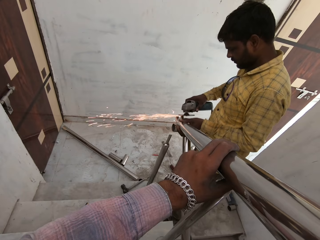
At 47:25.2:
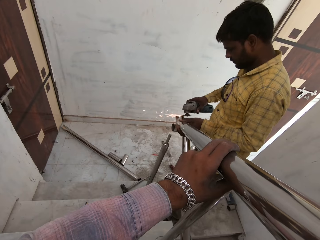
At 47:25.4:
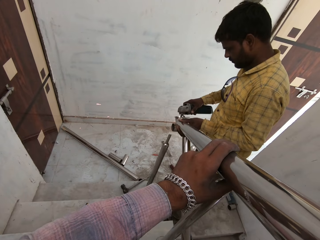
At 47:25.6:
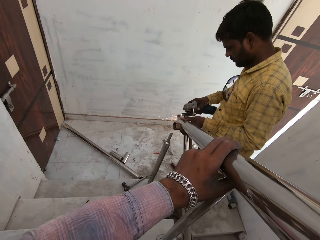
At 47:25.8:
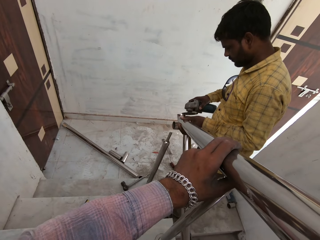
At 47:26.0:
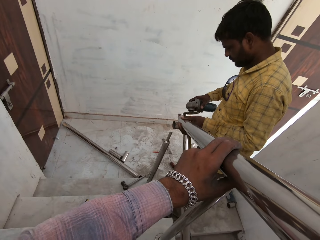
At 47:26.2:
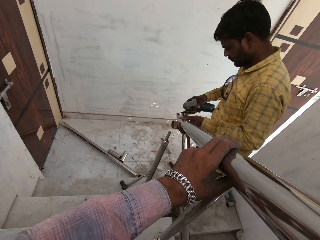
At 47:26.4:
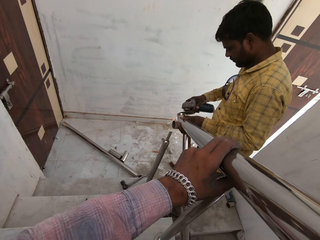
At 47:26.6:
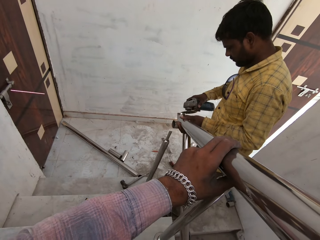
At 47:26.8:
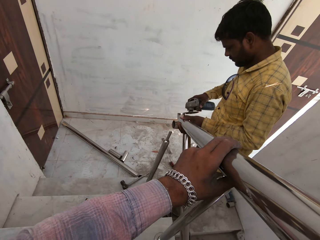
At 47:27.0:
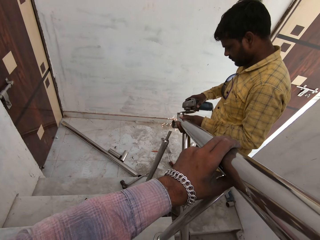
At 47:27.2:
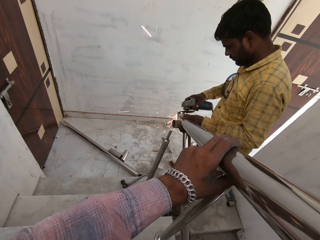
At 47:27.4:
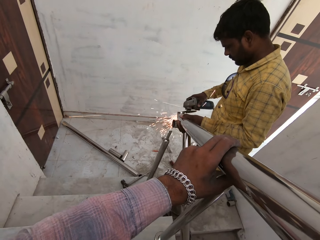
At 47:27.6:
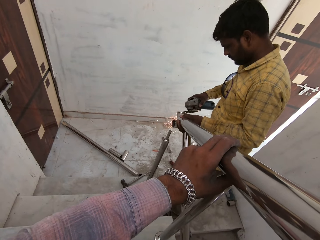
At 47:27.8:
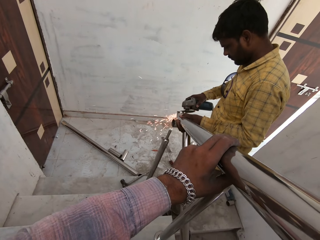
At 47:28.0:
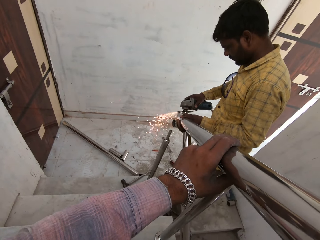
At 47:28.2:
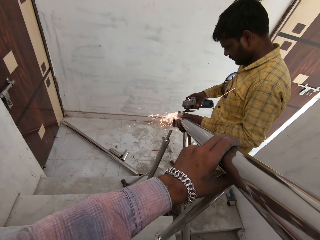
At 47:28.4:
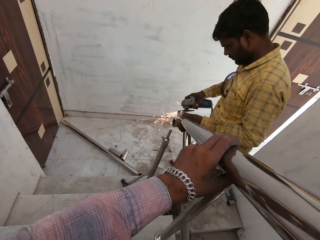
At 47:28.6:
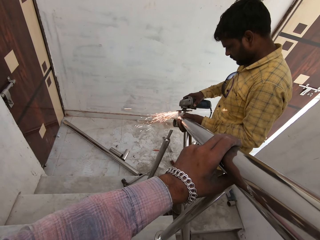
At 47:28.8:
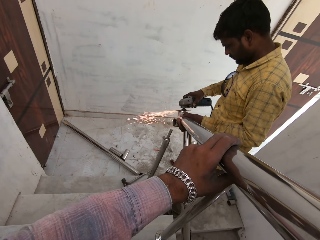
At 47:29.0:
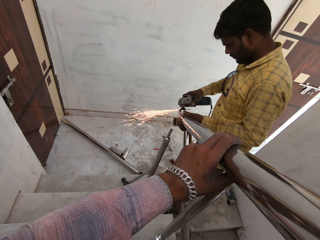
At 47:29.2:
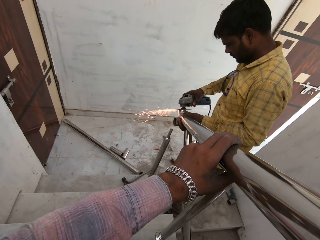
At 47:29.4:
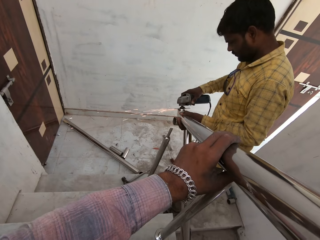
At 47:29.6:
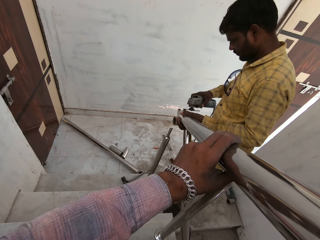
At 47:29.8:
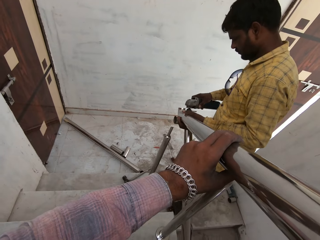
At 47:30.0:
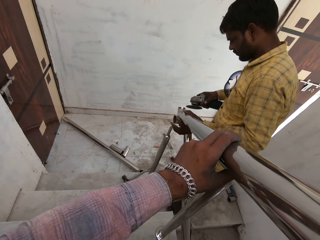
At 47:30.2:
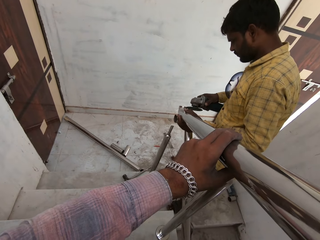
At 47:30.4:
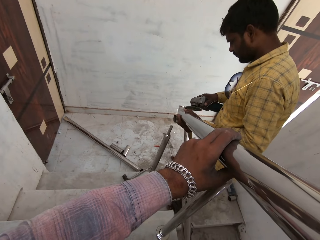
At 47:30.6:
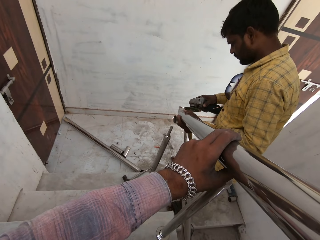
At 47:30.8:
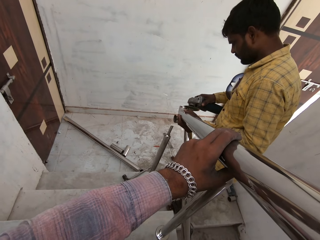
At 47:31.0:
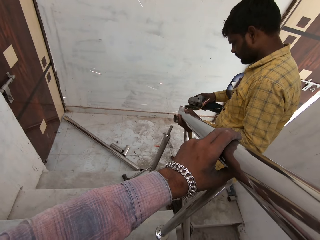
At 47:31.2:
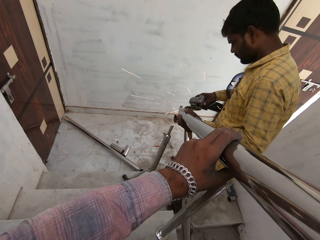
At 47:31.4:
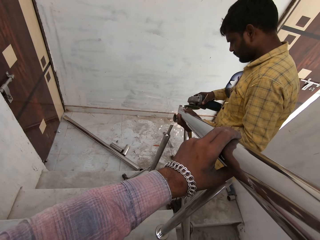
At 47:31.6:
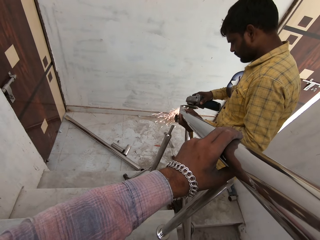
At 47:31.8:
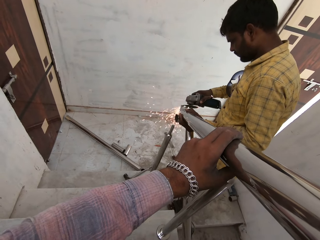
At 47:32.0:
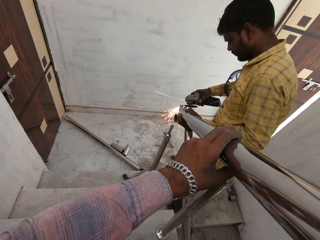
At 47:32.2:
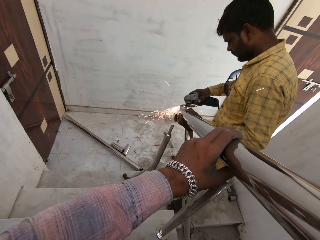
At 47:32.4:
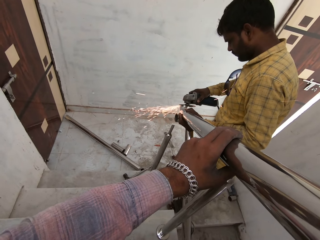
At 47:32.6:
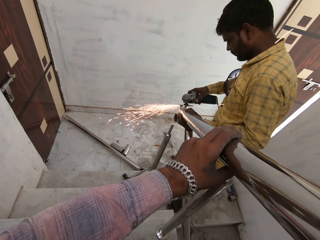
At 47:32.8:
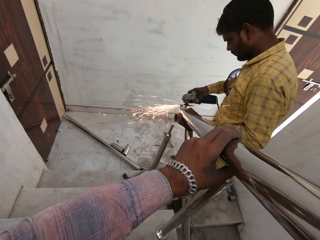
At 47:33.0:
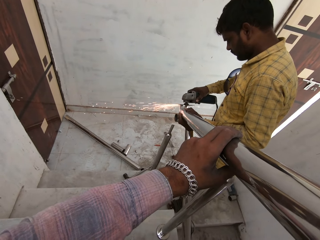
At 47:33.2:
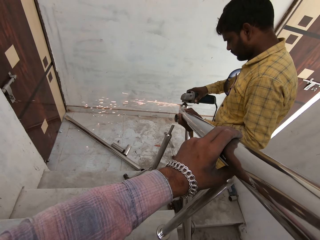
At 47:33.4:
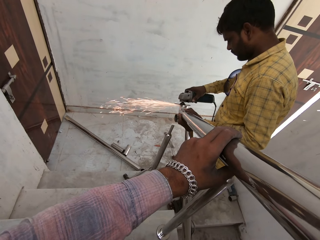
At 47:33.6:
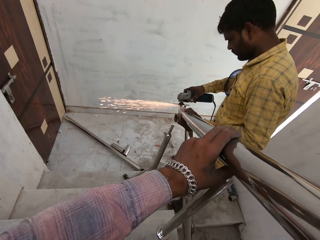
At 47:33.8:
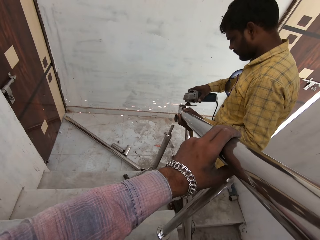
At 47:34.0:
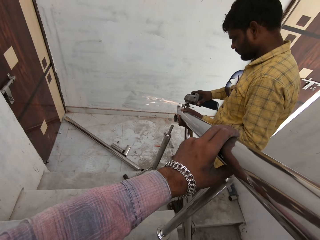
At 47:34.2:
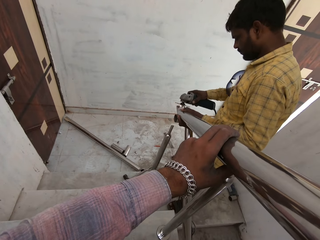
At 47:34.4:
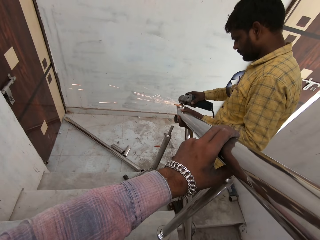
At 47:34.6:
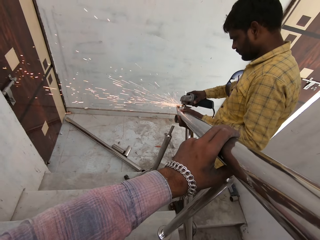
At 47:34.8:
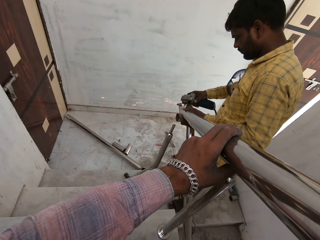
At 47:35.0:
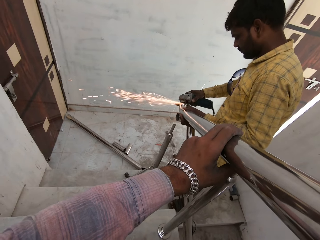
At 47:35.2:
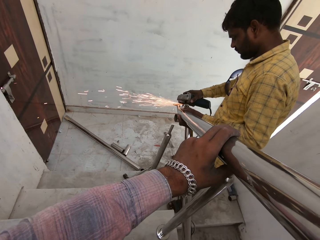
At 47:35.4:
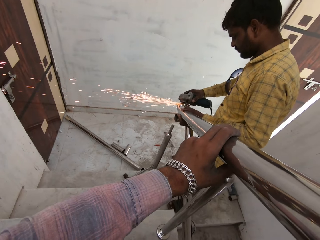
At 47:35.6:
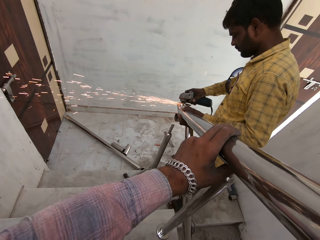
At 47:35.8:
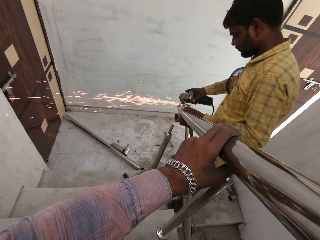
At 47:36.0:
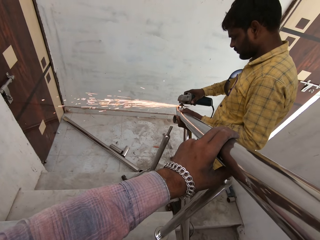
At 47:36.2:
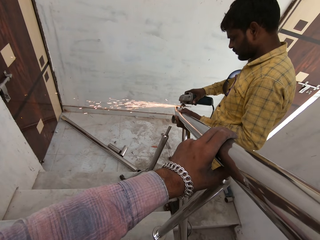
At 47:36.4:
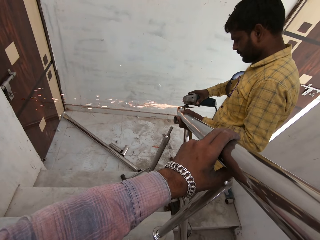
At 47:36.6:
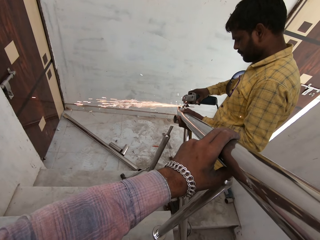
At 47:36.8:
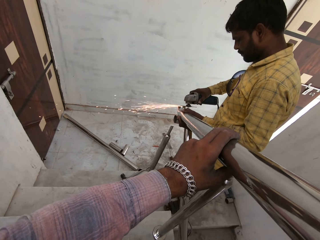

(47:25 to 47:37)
The man holds the metal tube with his left hand and smoothens the metal tube in his left hand with the angle grinder in his right hand. The camera wearer looks.

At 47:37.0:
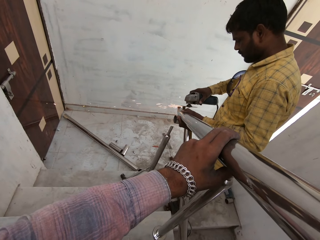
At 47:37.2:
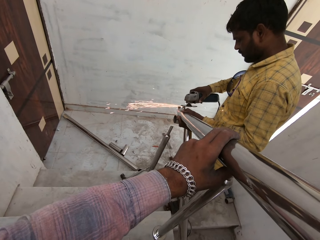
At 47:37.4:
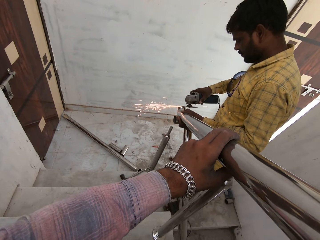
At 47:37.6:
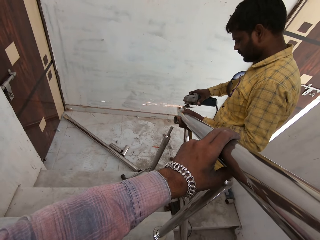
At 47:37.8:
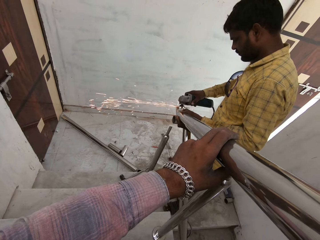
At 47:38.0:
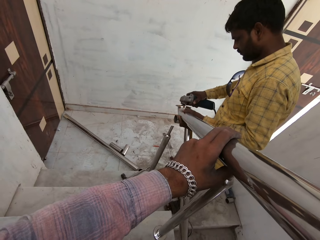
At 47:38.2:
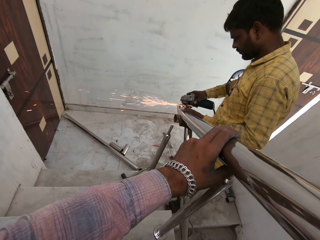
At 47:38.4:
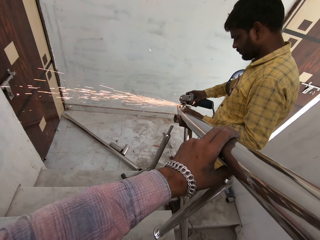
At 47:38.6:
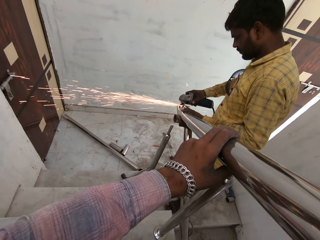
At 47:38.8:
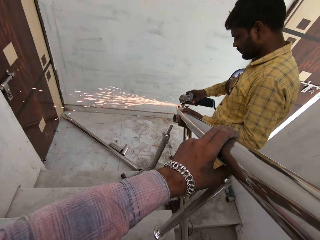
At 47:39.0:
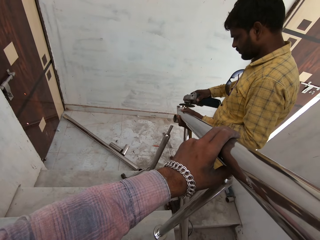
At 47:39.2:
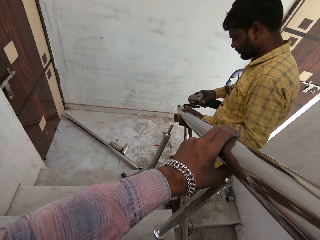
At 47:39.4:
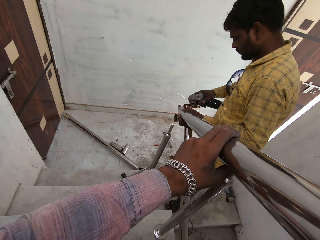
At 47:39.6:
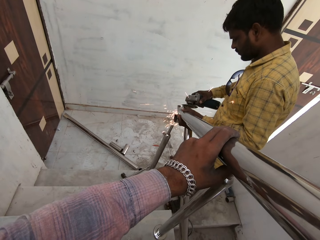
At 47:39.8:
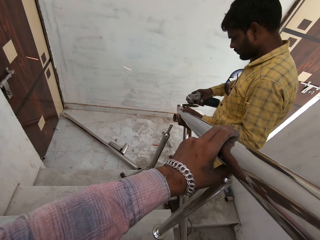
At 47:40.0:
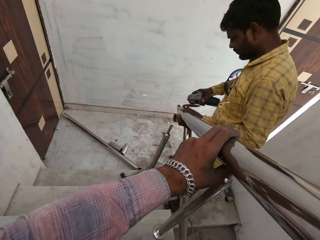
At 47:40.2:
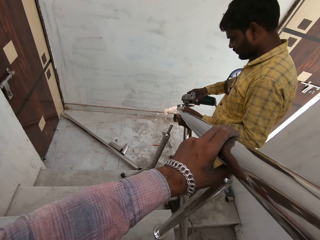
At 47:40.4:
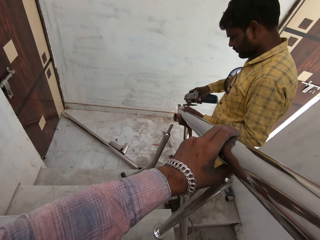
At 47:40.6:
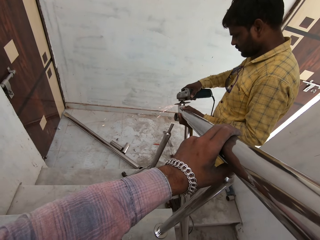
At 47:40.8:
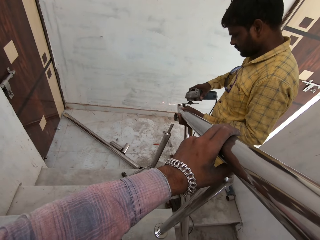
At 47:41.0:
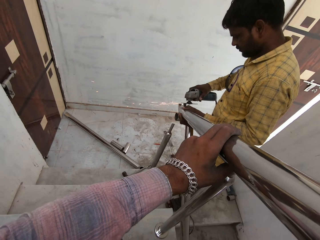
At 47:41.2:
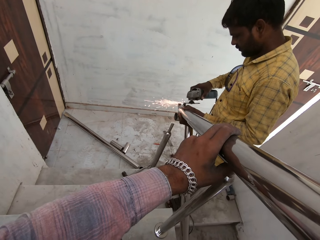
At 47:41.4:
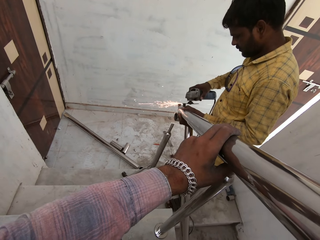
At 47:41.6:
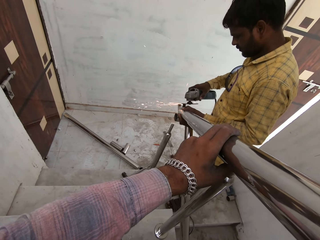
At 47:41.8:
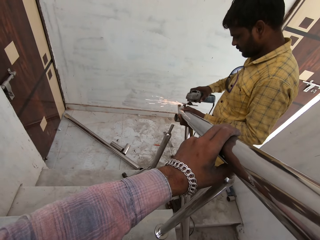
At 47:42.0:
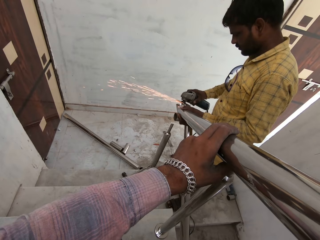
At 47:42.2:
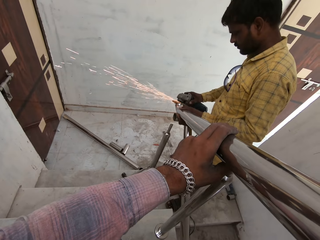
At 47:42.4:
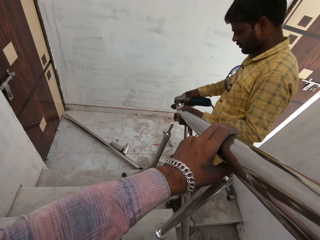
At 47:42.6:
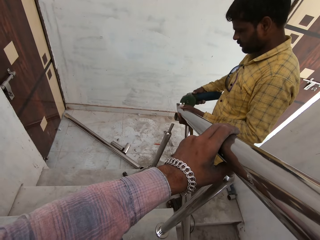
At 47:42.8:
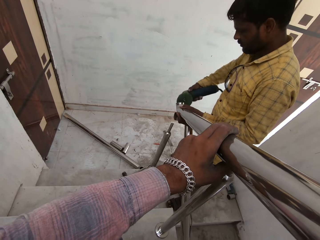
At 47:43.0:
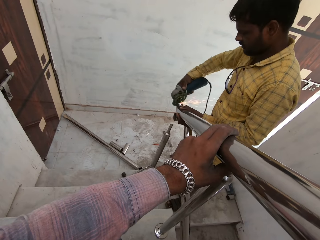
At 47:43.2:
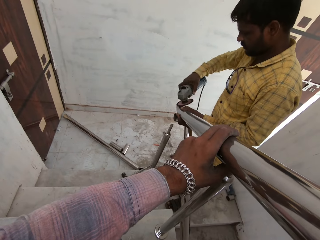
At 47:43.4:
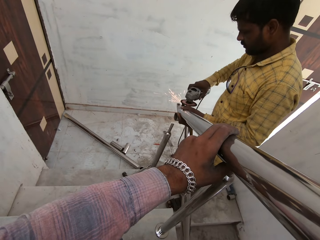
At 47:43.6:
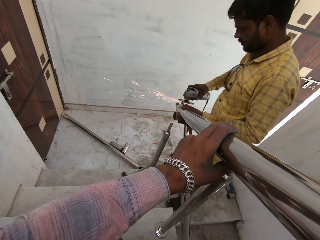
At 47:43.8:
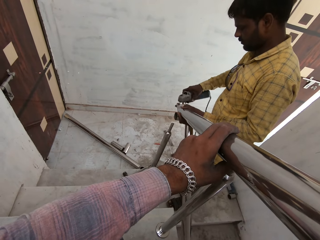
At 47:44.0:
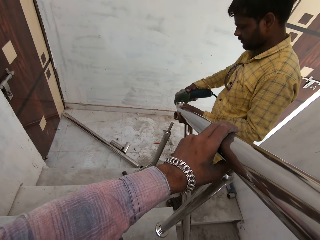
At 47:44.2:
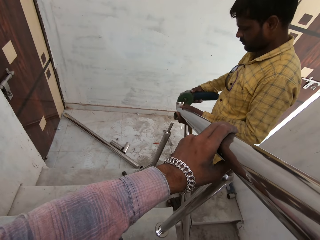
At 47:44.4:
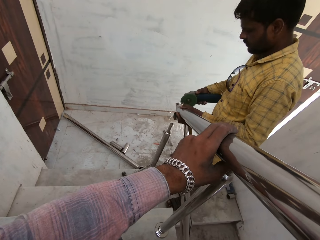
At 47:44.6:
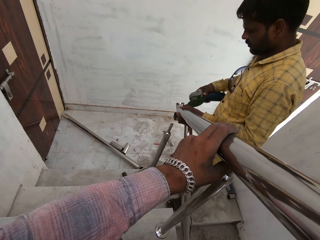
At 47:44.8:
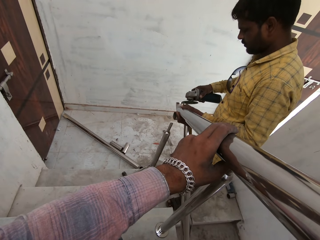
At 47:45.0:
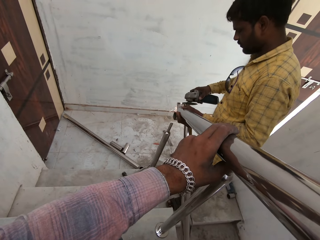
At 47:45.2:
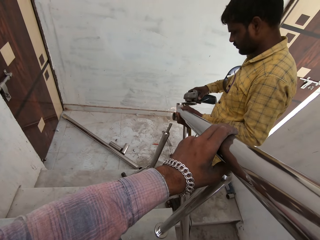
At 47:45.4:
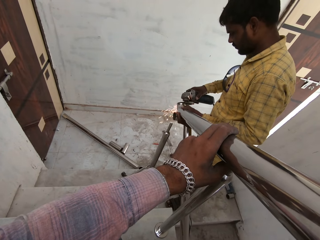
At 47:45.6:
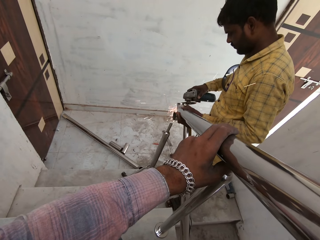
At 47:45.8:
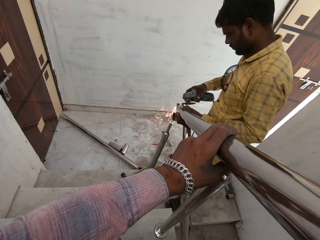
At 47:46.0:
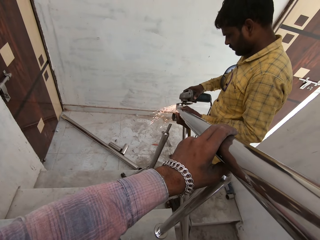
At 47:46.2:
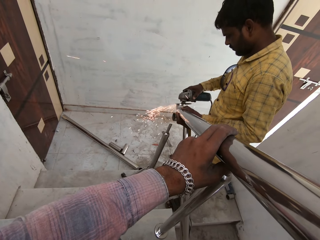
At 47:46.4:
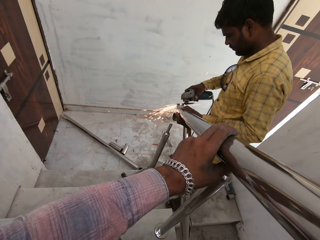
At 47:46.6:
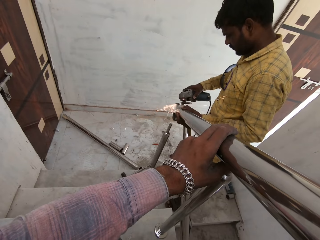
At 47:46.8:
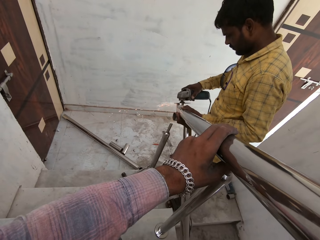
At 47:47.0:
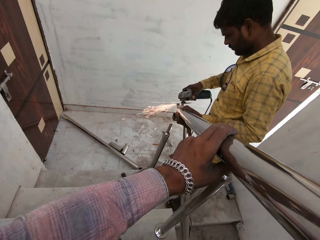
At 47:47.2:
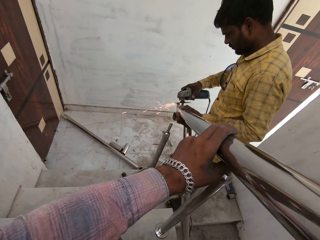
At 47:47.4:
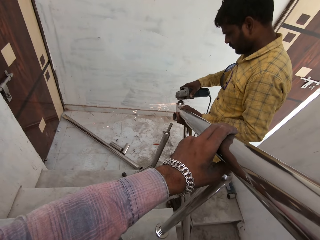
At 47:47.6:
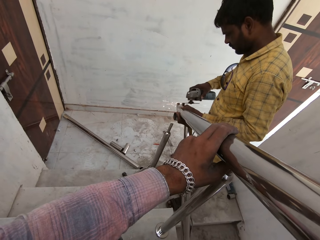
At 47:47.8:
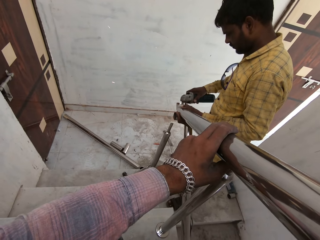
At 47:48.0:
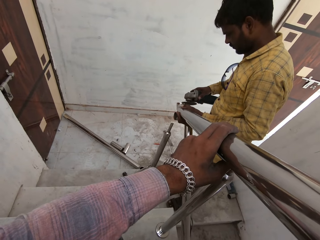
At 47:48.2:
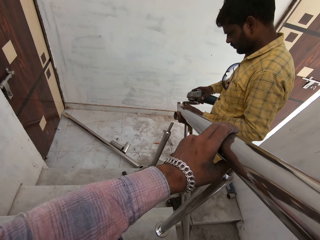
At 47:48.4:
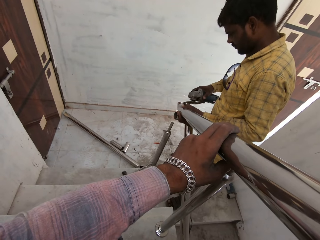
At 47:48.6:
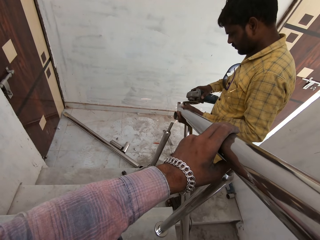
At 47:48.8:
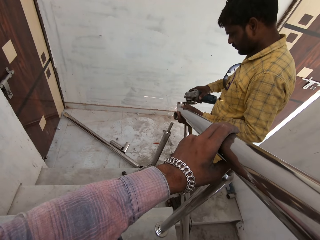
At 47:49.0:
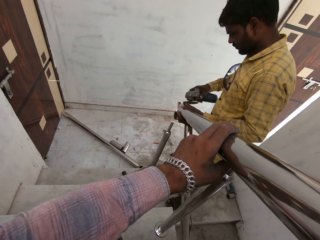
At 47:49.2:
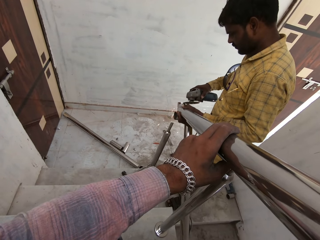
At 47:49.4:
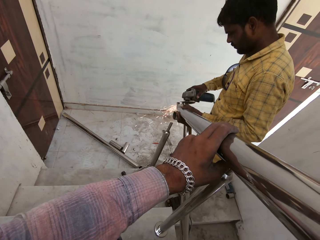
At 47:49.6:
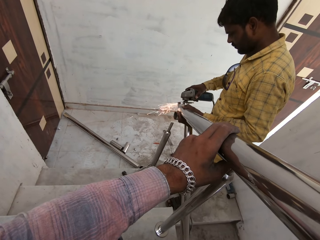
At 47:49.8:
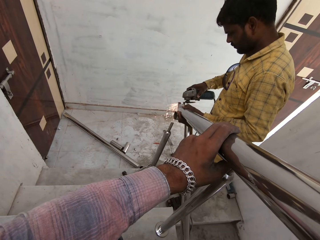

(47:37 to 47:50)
The camera wearer looks.
